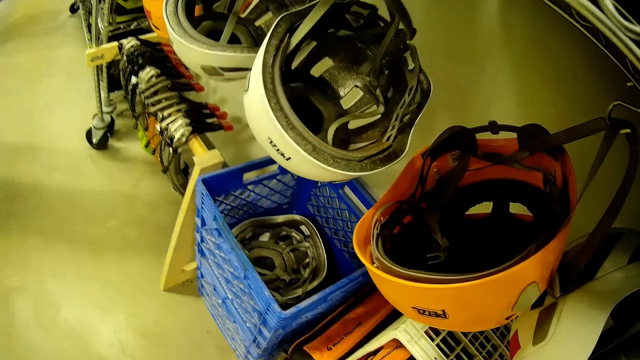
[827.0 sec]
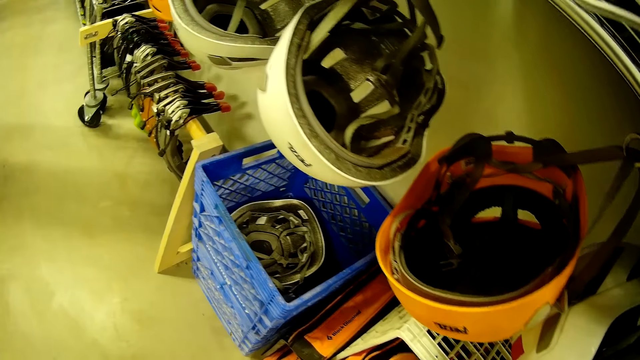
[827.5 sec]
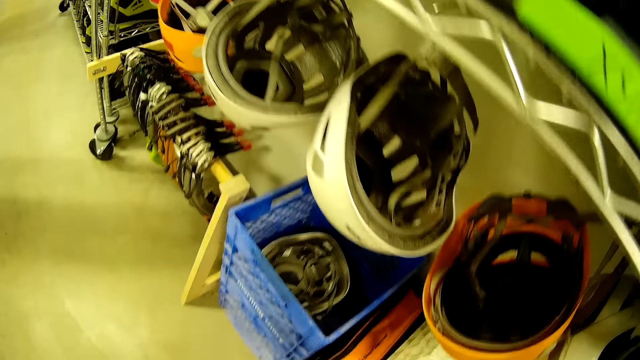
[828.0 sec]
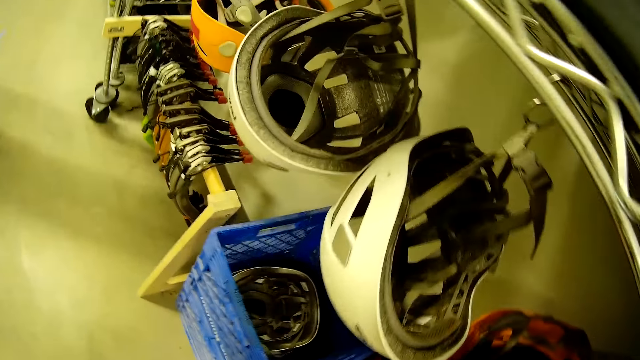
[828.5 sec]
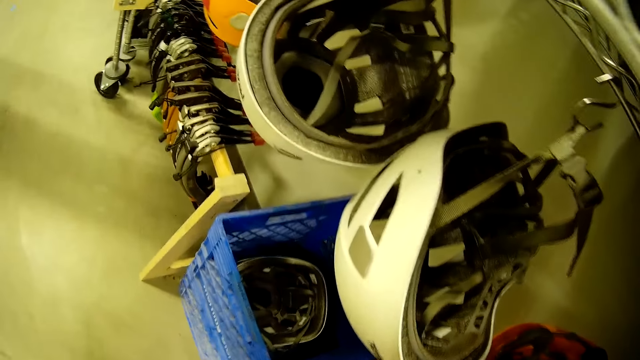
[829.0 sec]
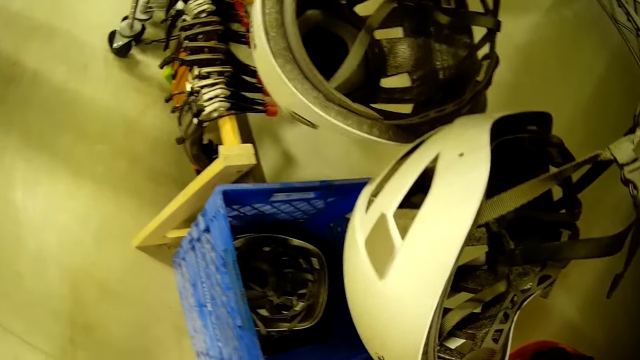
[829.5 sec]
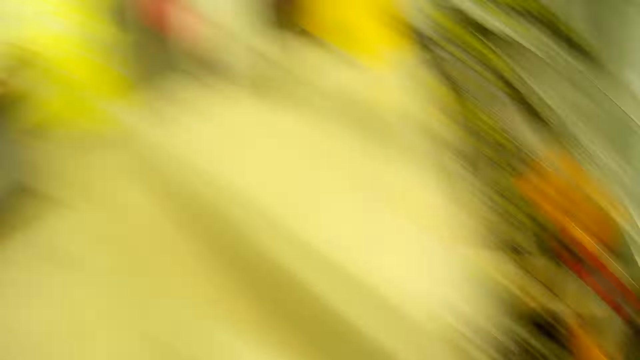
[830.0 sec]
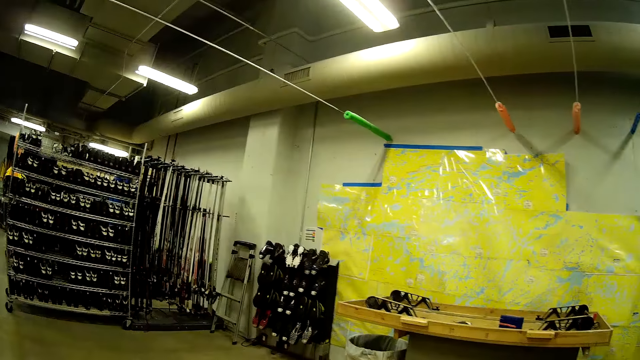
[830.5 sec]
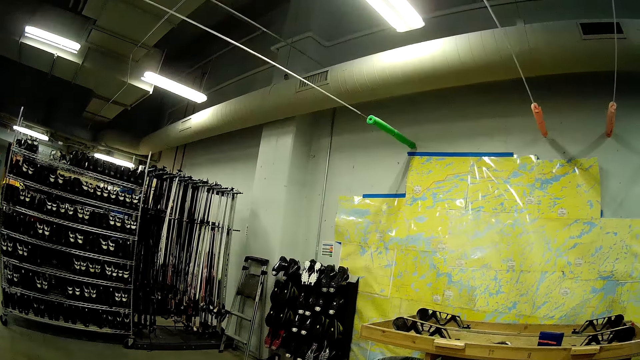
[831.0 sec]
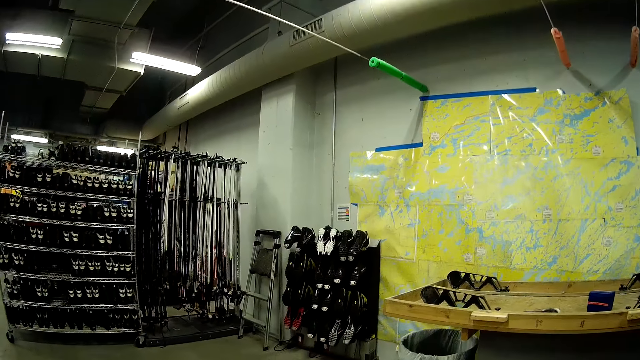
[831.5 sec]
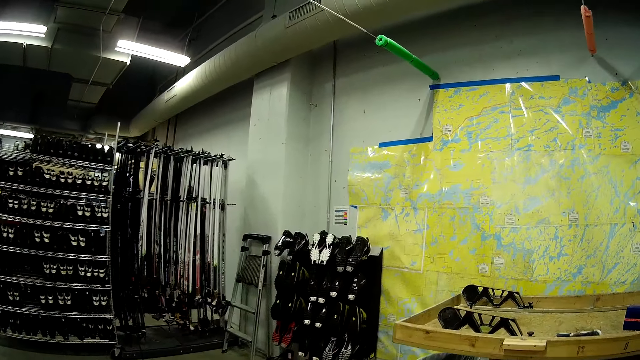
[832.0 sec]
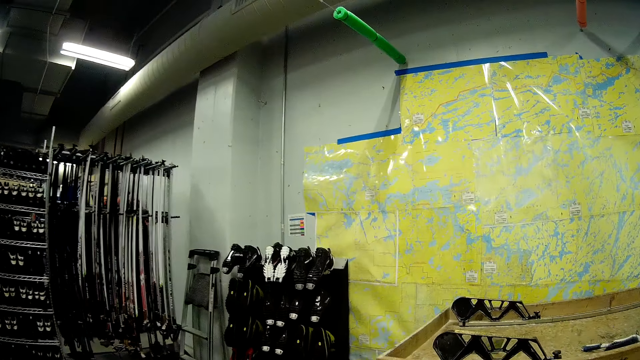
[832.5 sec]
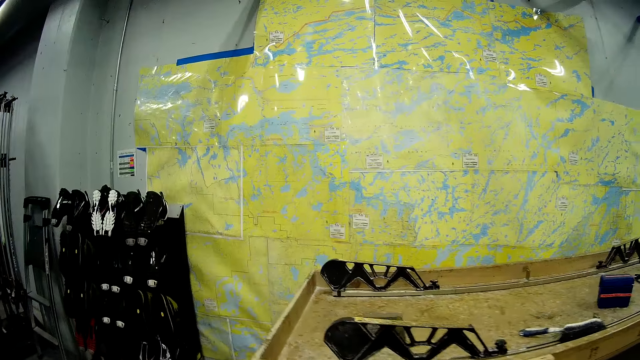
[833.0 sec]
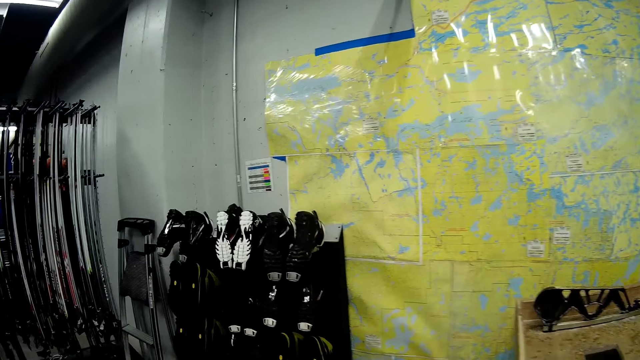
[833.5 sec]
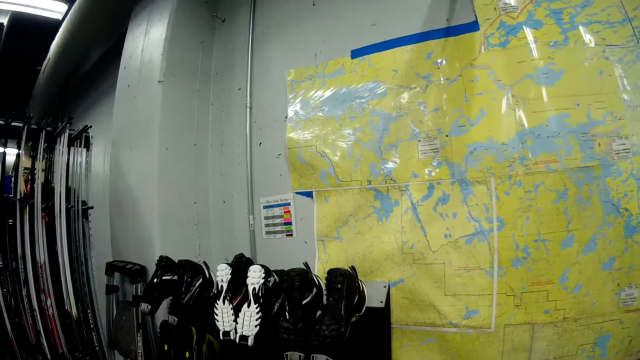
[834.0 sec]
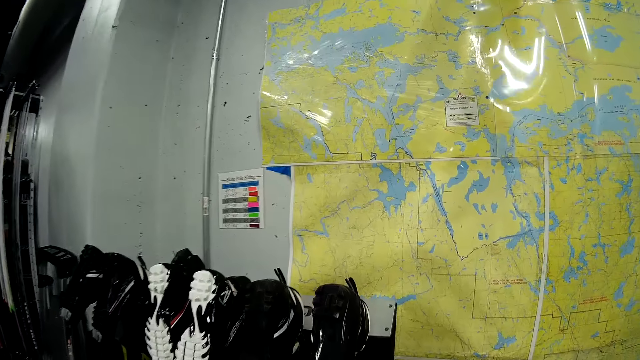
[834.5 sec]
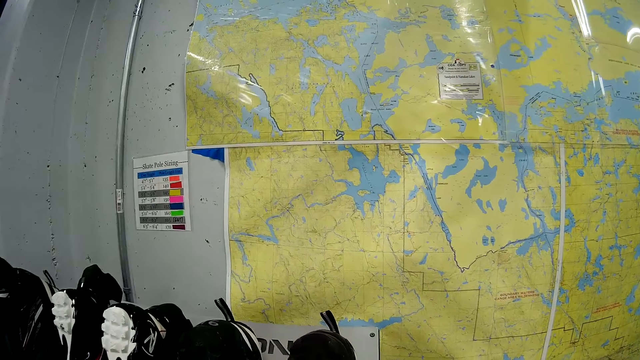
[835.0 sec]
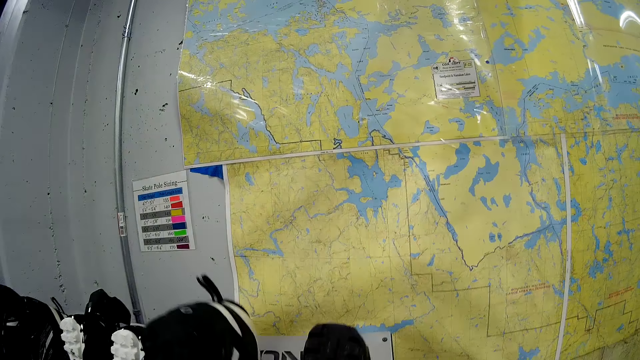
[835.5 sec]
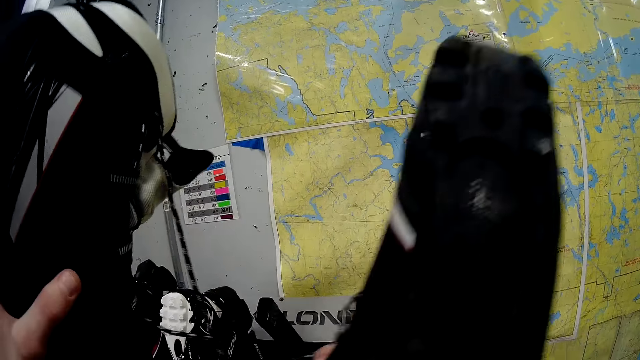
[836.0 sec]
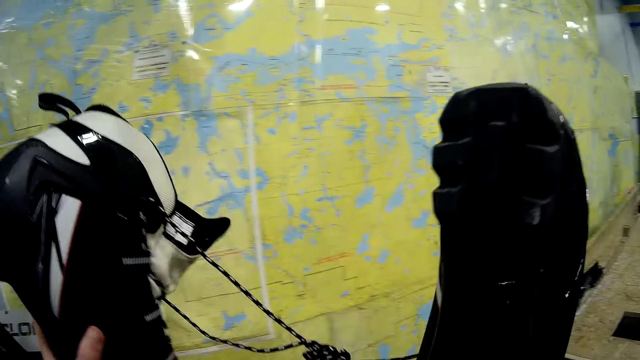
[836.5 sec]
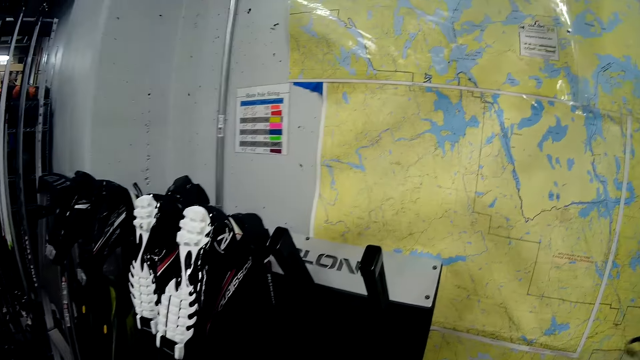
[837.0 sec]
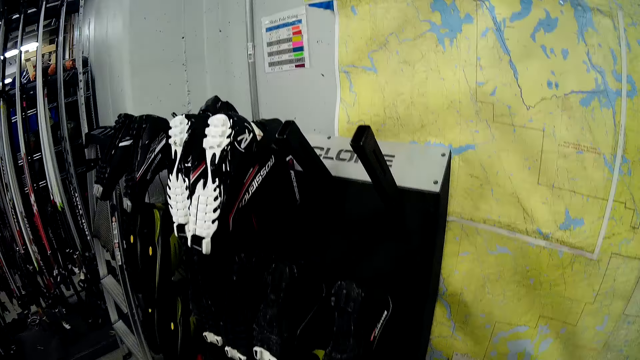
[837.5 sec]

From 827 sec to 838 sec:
The camera wearer looks around the store and walks across the store. They remove shoes from the boot dryer. They carry a ski boot.

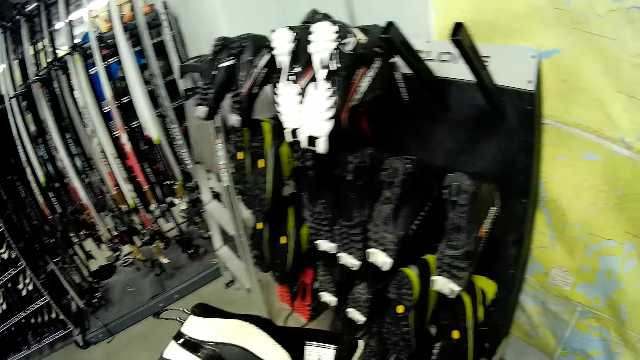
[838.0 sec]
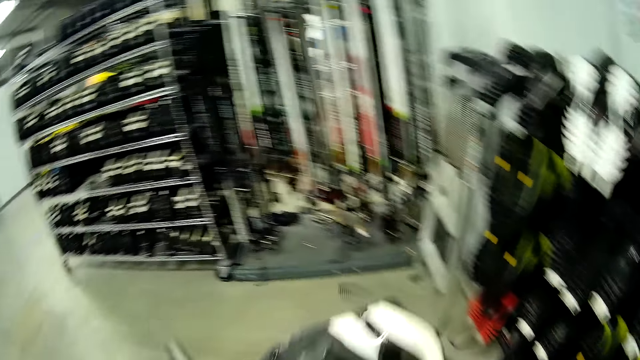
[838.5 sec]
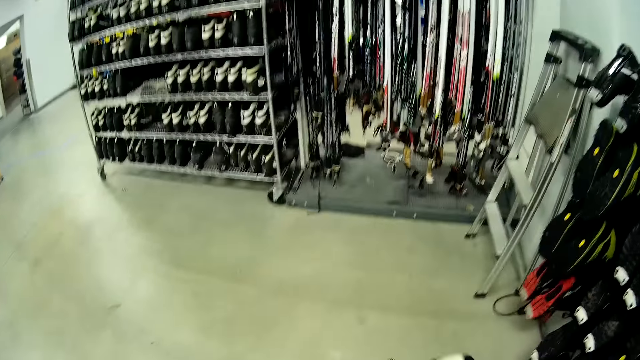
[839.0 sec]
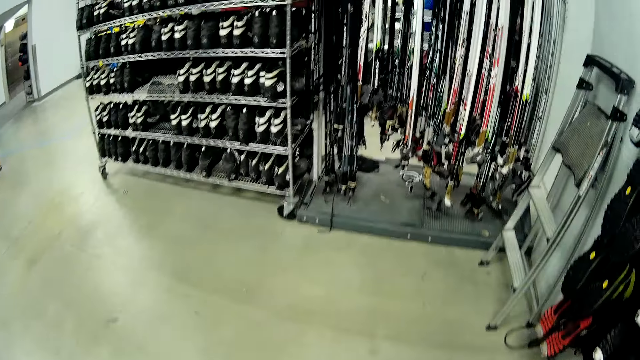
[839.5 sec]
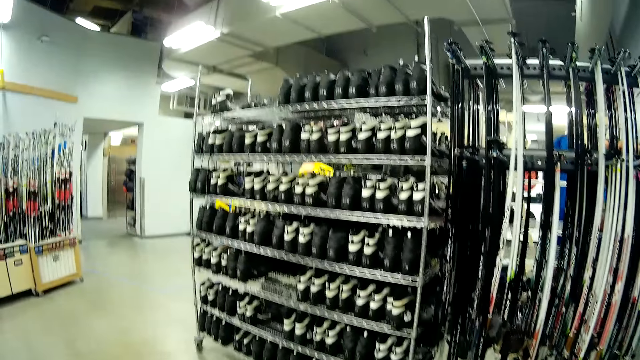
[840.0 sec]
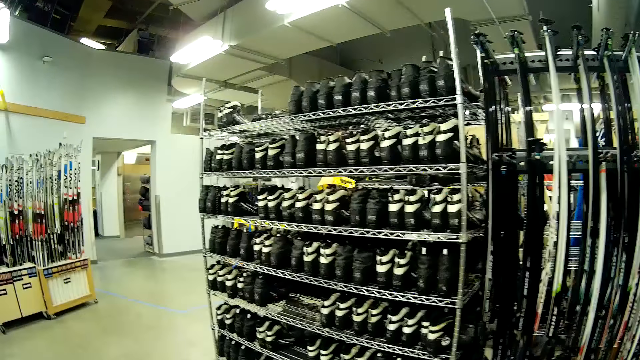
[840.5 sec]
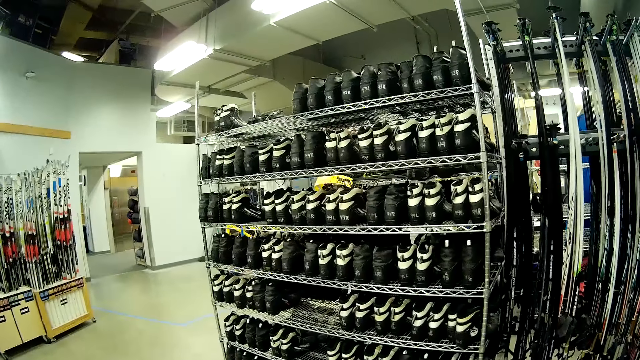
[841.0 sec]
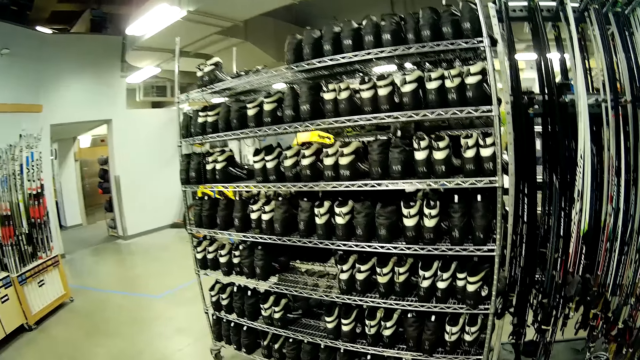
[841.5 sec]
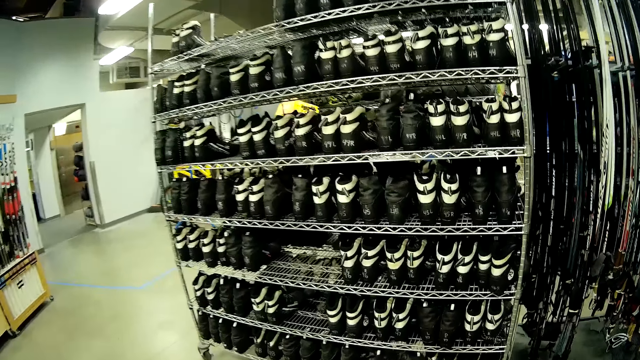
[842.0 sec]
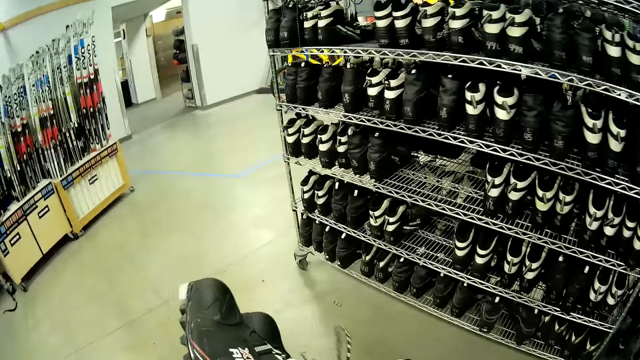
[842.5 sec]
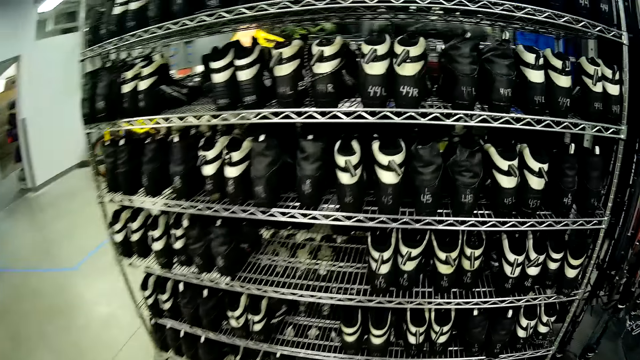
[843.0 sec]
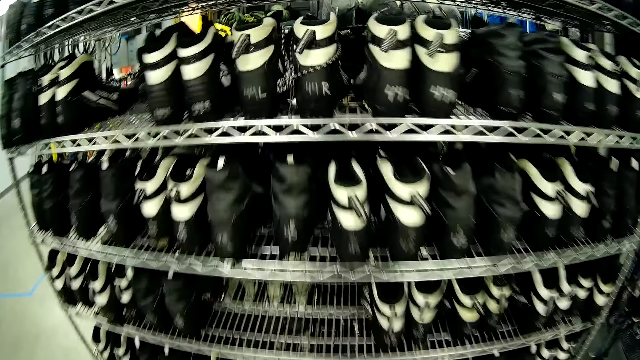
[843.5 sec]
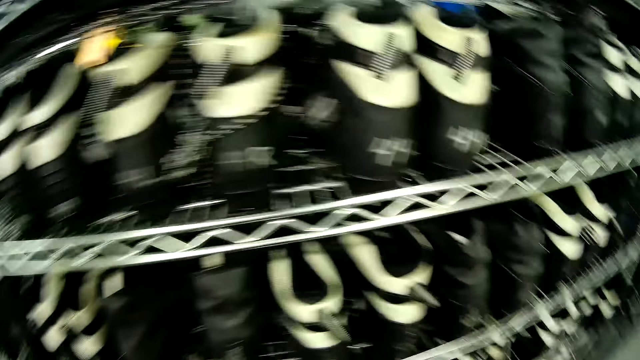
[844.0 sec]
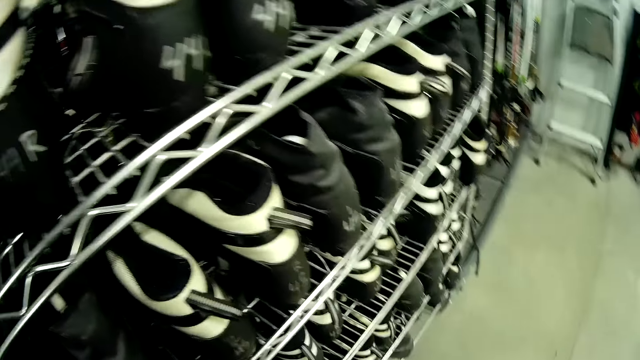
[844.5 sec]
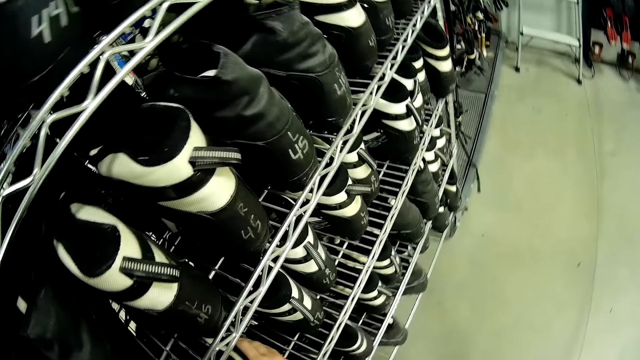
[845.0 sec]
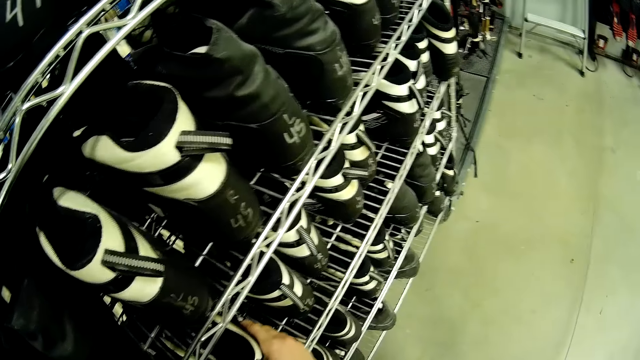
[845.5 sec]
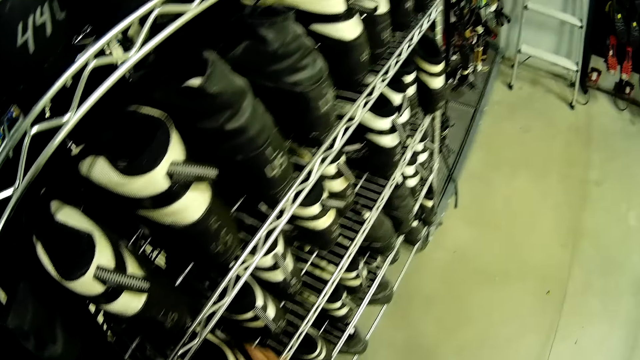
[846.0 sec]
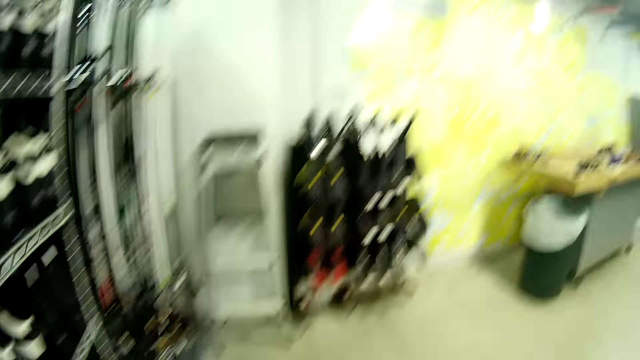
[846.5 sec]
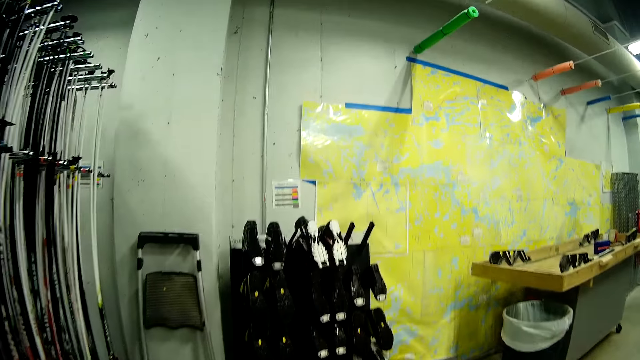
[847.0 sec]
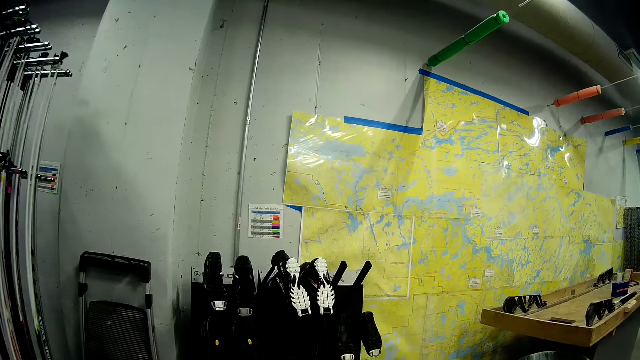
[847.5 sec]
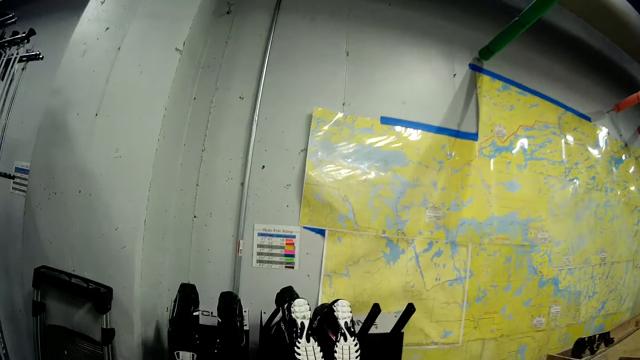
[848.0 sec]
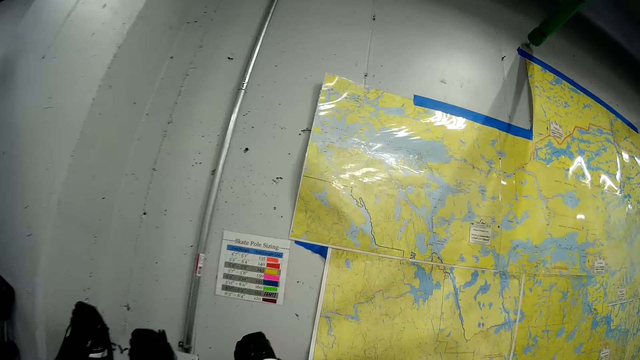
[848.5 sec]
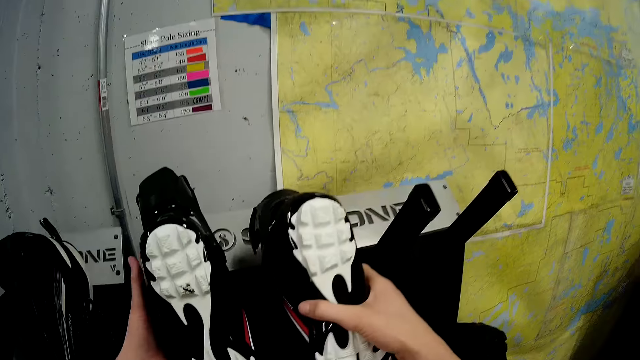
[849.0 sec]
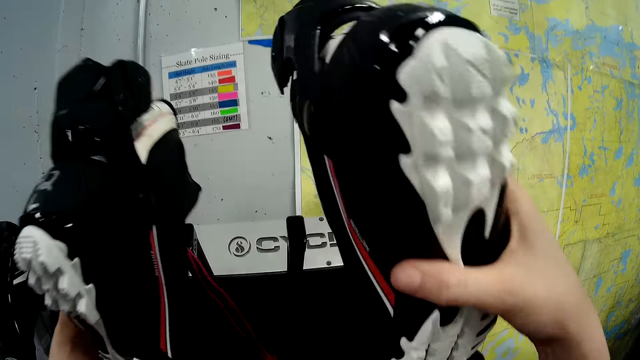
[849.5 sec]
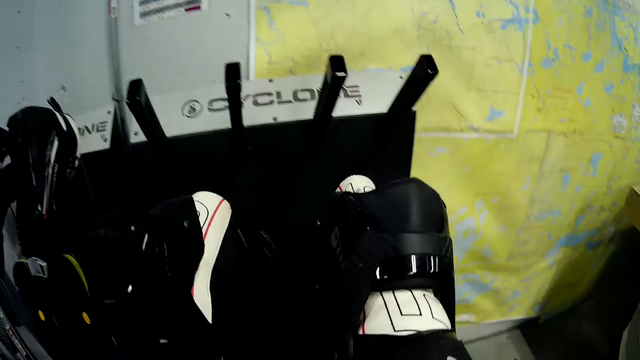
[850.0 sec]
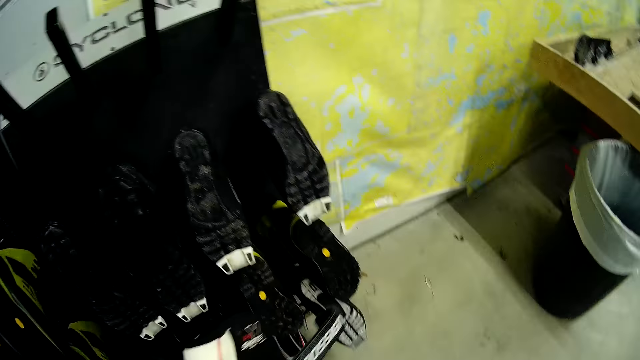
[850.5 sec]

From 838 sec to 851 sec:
The camera wearer looks at the shoes. They walk to the shelf. They place the ski boot on a boots rack. They walk across the store. They grab a second ski boot from the boot dryer.
